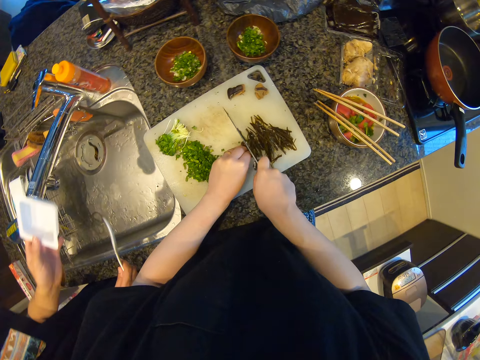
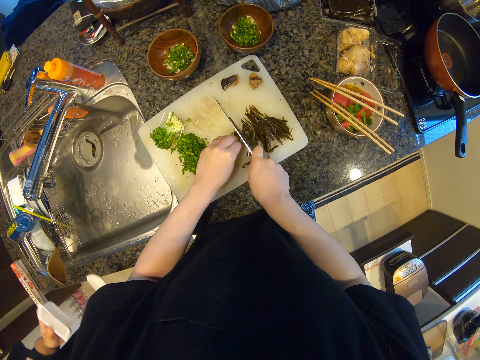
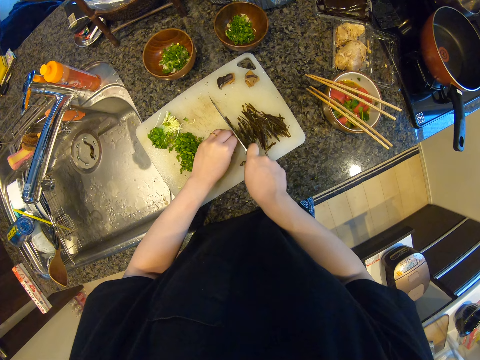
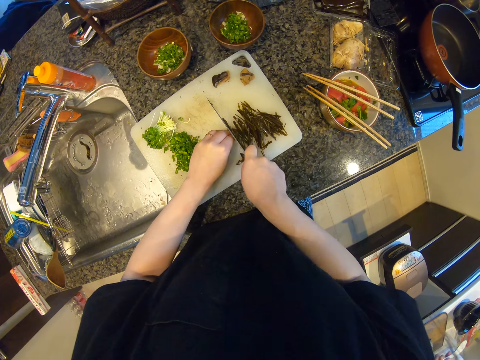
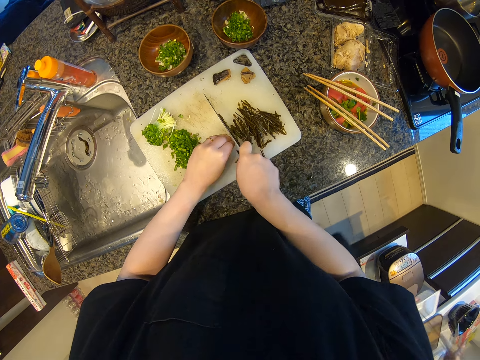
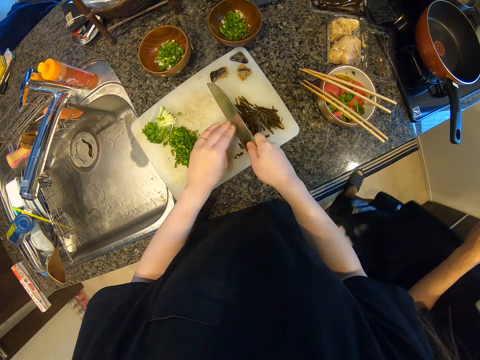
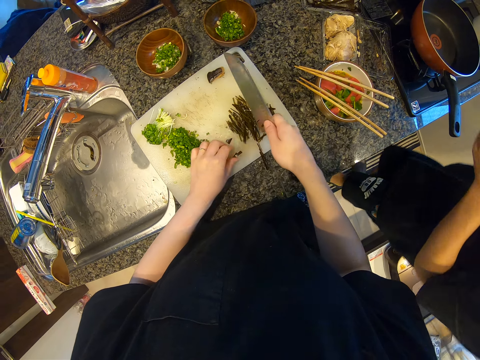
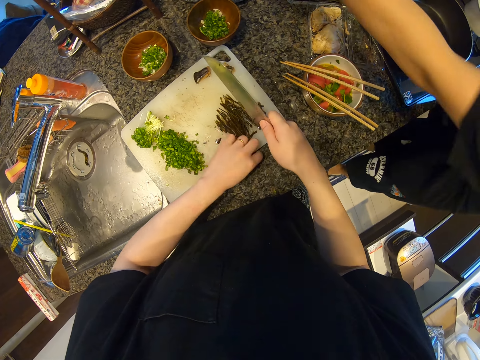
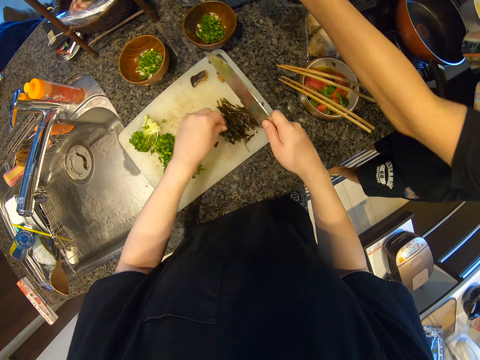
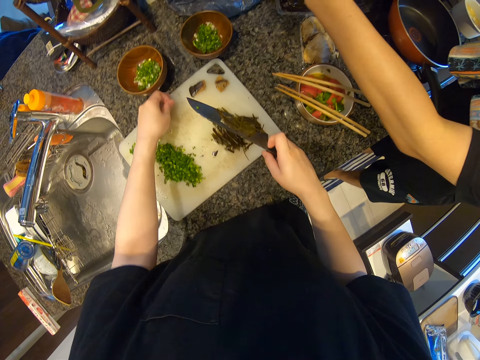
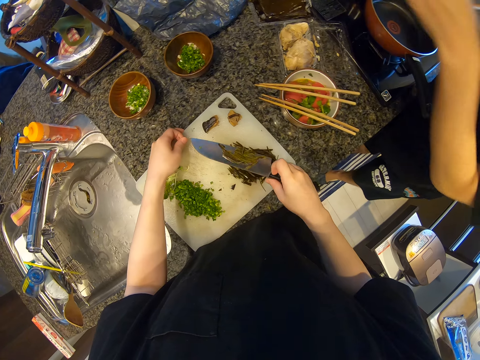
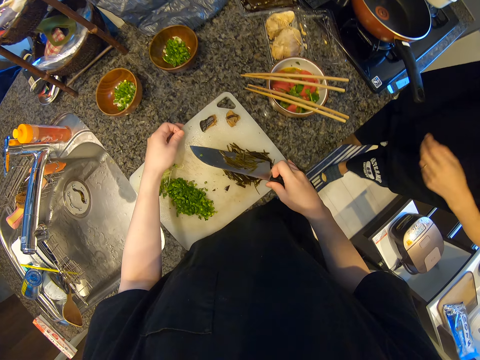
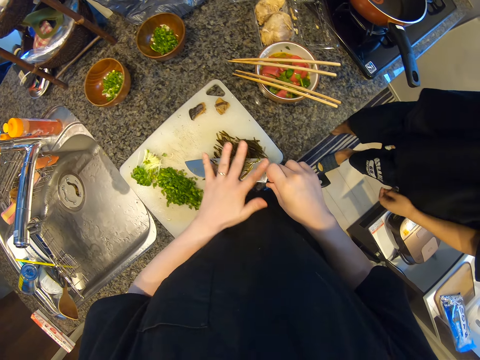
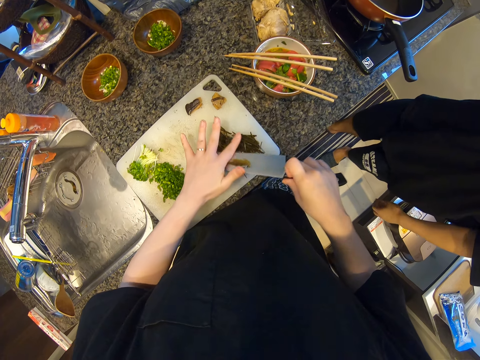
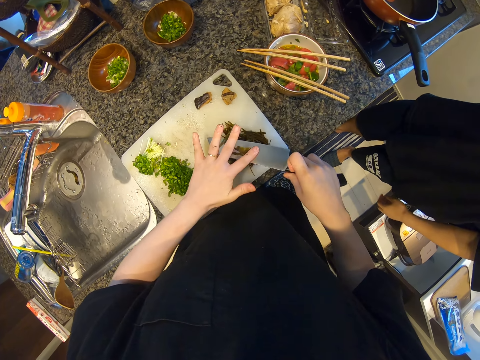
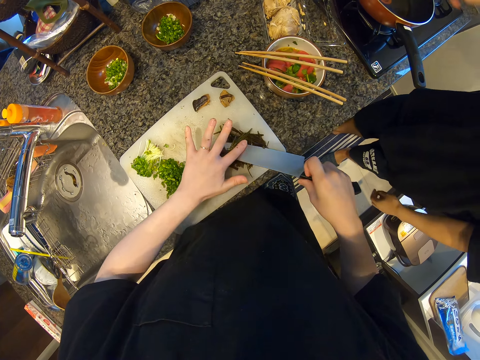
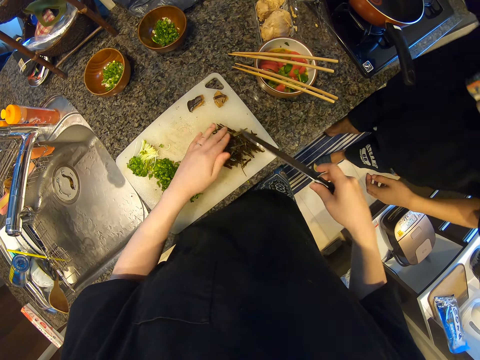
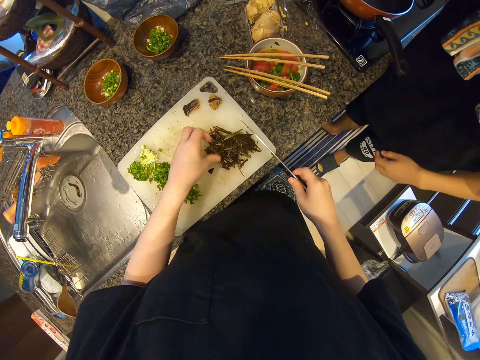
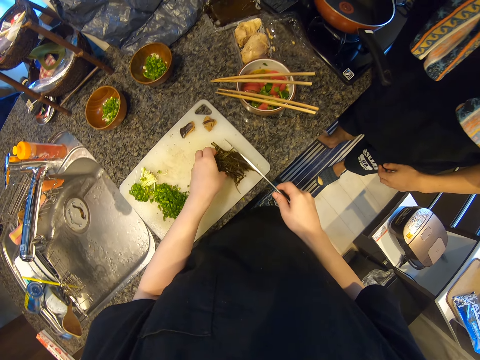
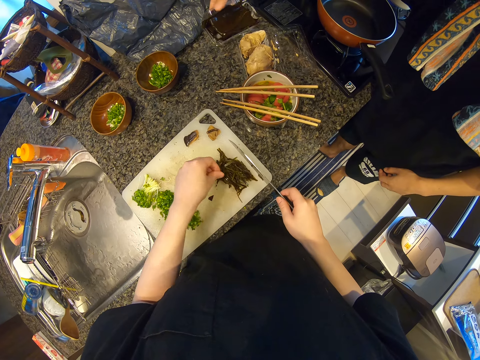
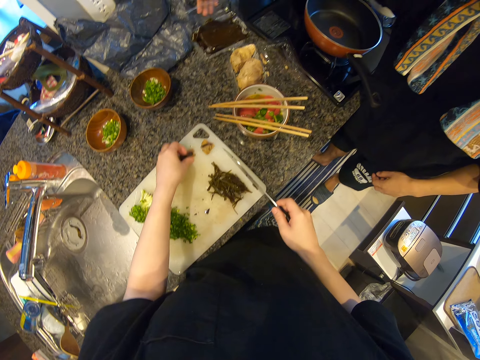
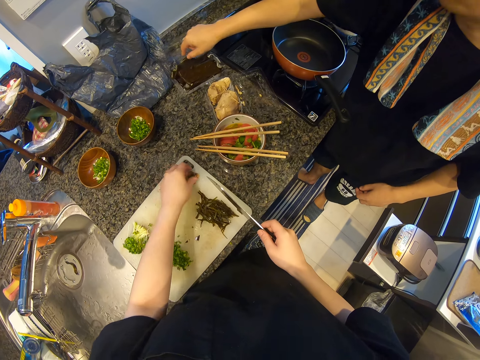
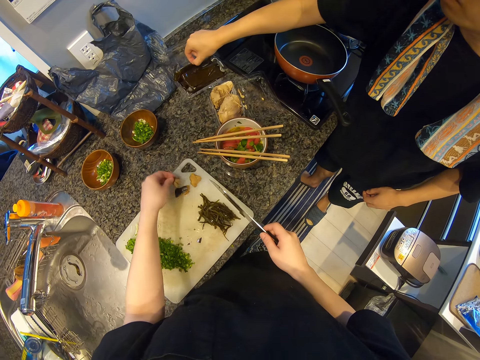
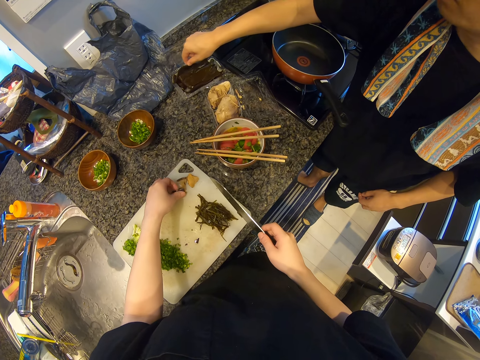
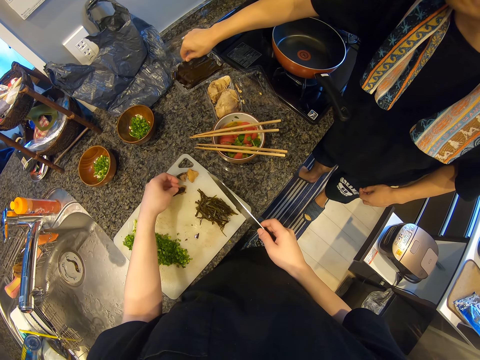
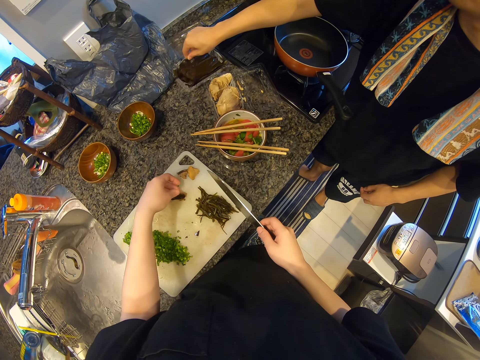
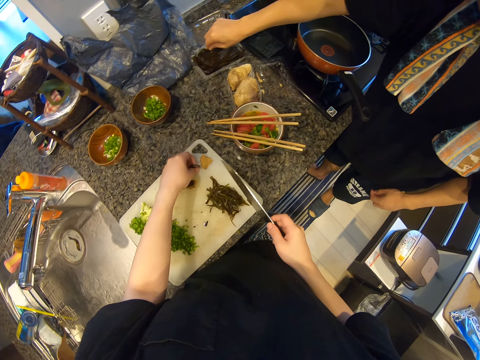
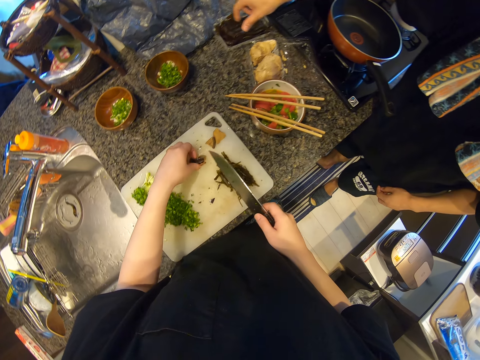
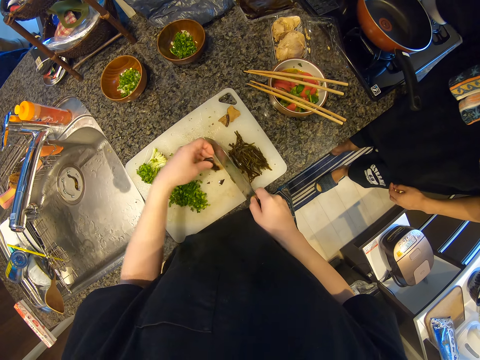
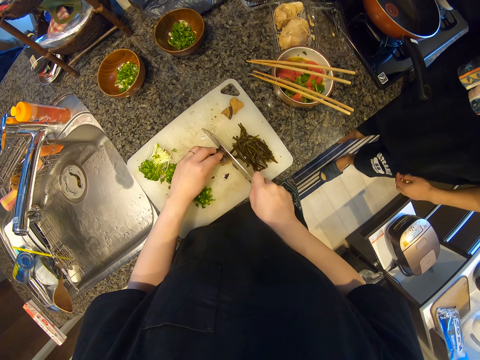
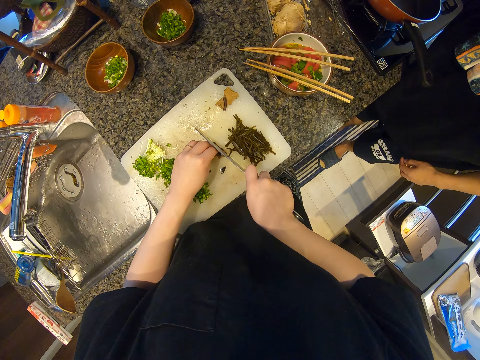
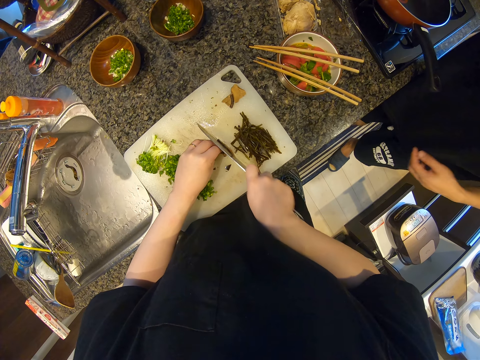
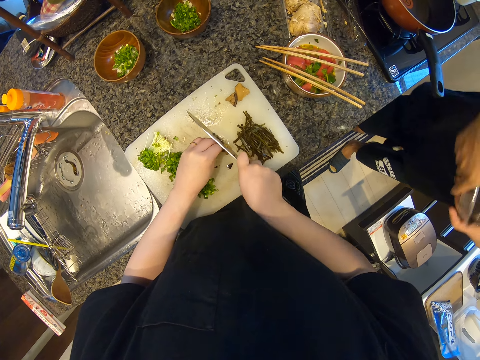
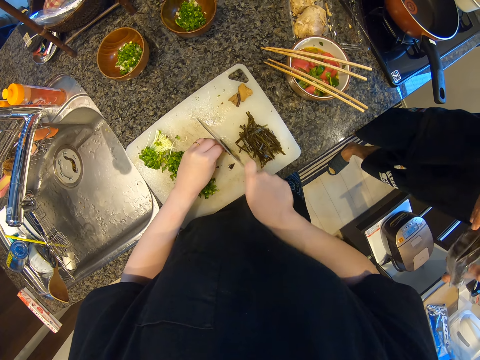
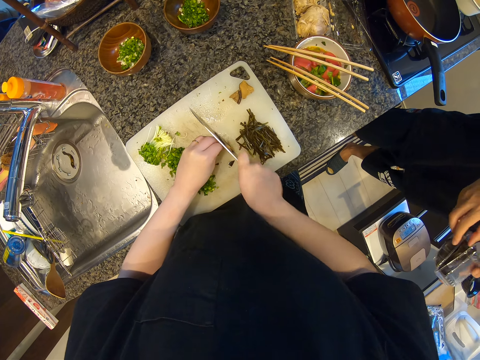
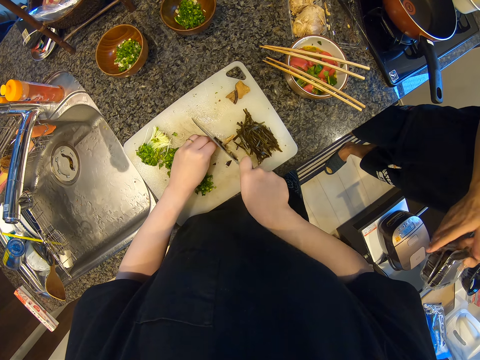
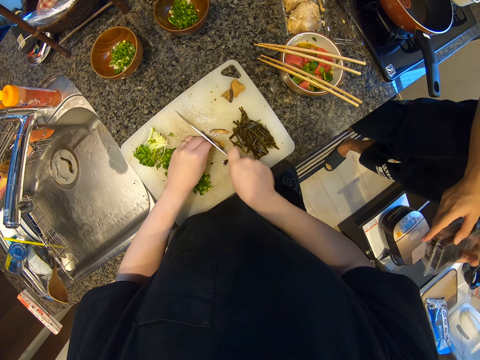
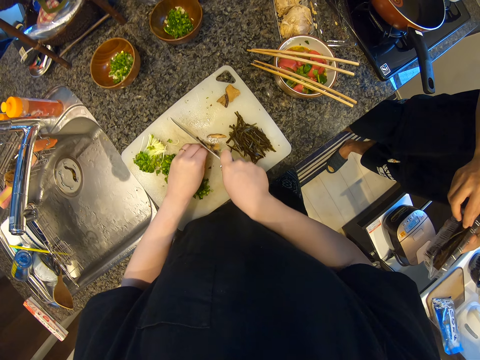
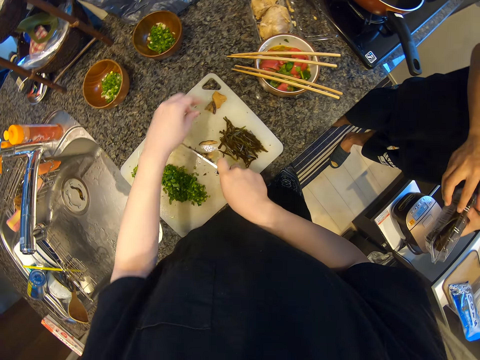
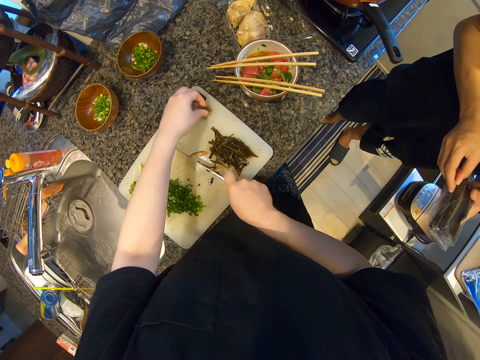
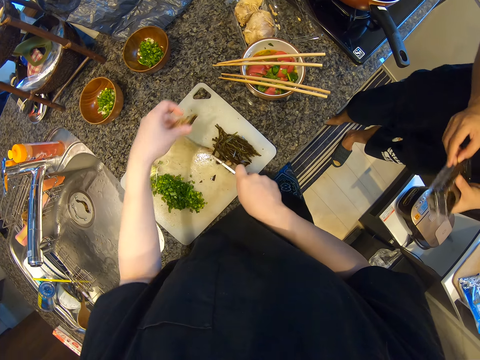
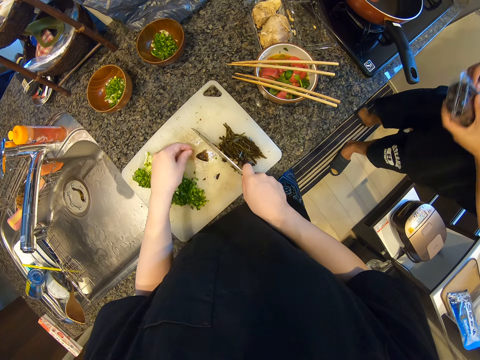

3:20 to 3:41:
A man picks up the packet from the kitchen top. The man puts the packet in the paper. The camera wearer wipes the knife. They chop something. The man closes the packet.

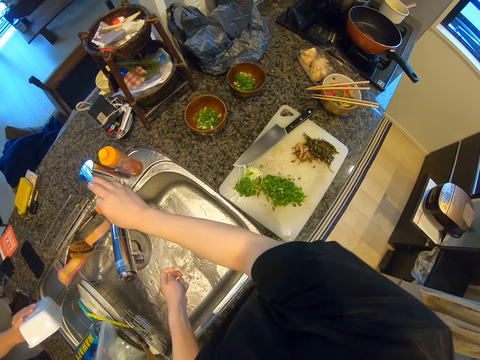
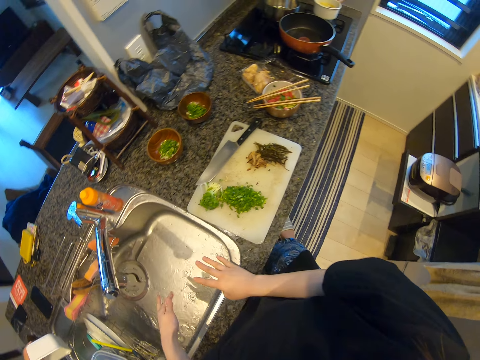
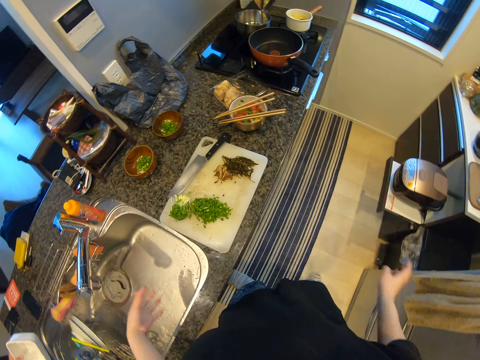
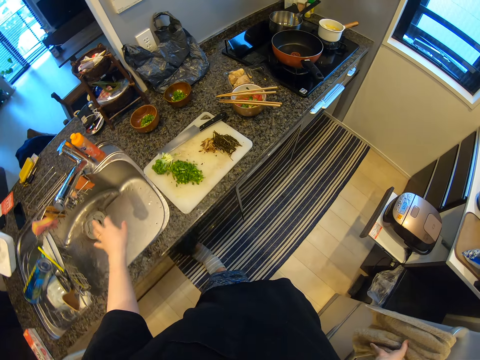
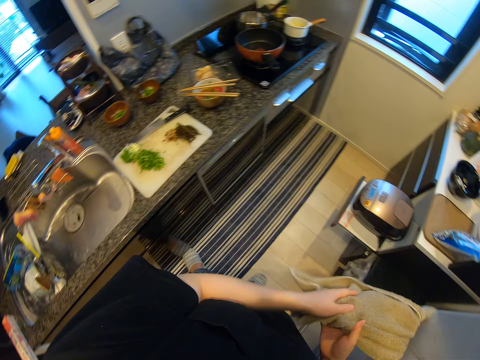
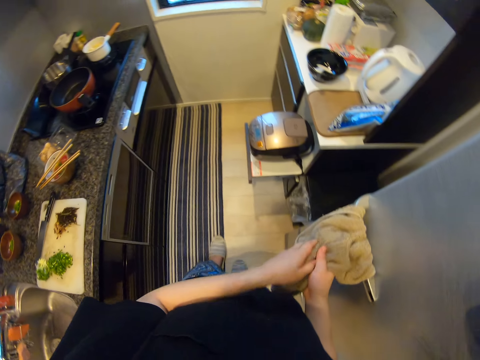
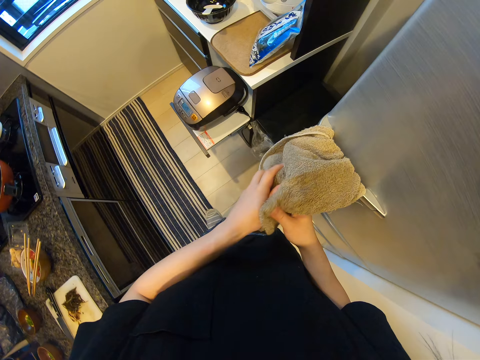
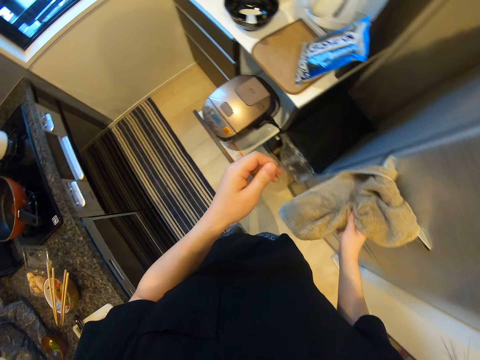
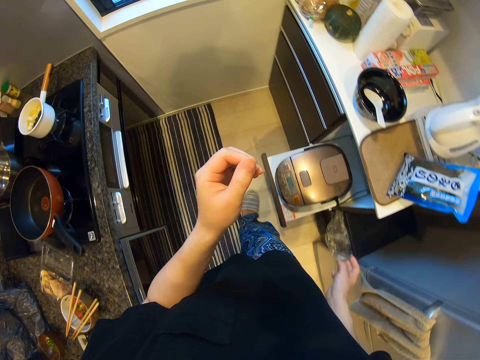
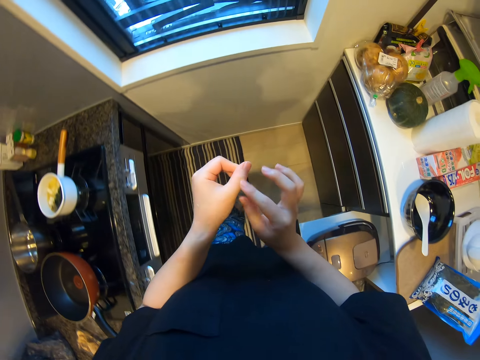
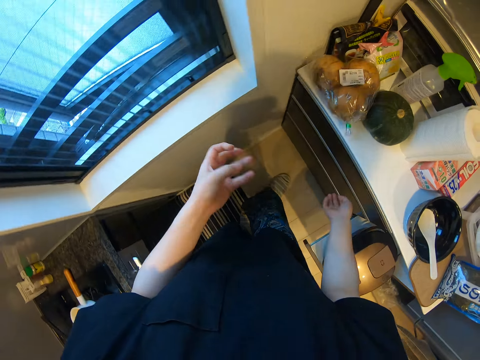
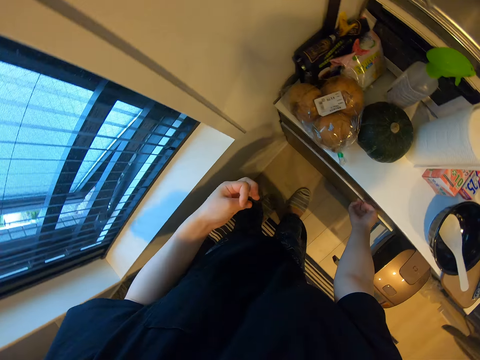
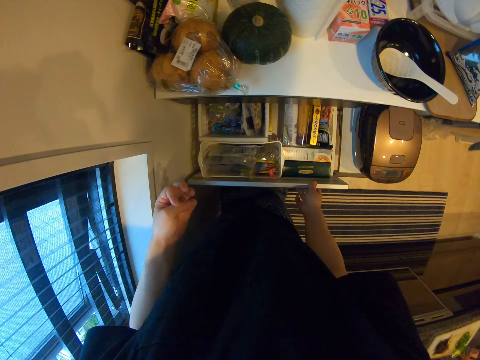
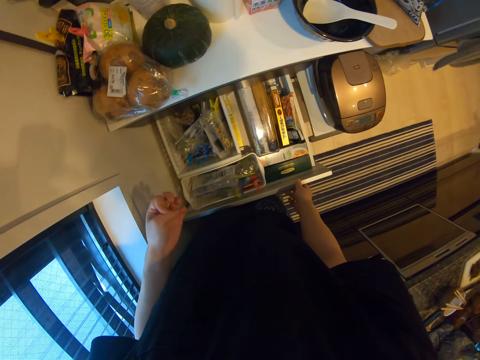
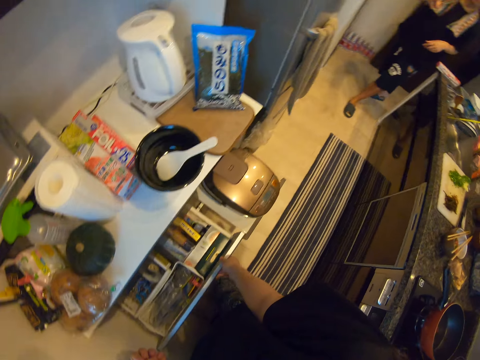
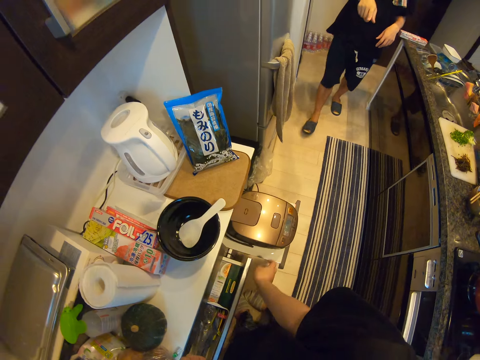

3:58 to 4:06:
The camera wearer closes the water tap. They wipe the hands with the hand towel. They open the drawer.
